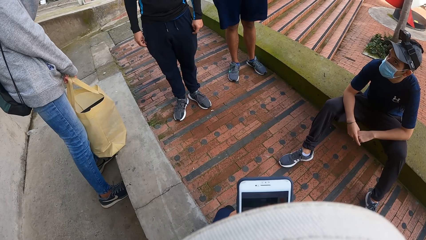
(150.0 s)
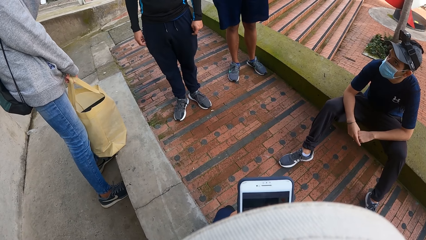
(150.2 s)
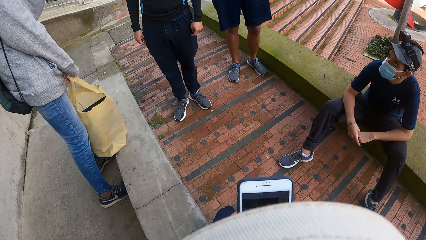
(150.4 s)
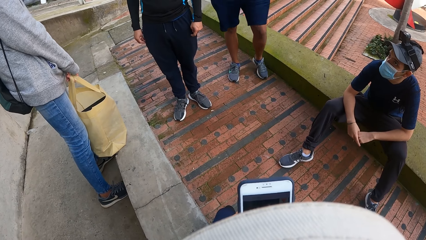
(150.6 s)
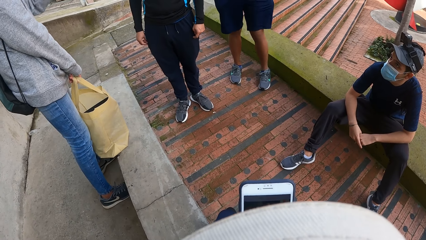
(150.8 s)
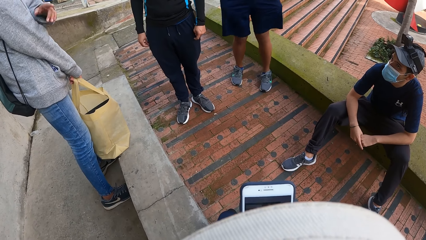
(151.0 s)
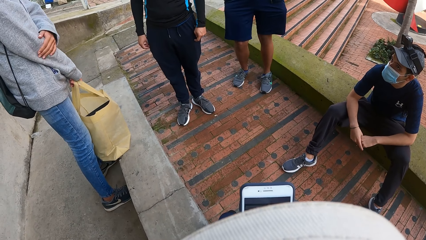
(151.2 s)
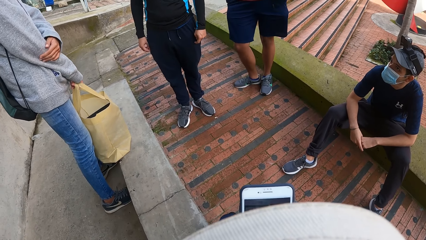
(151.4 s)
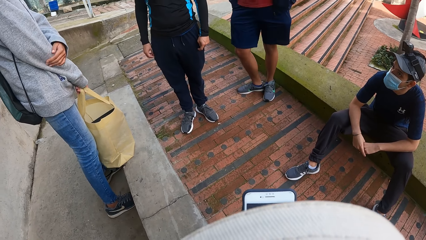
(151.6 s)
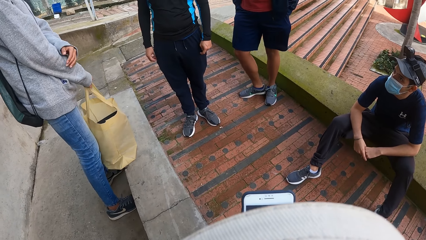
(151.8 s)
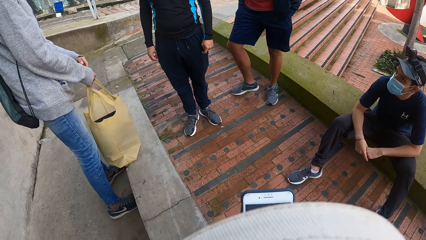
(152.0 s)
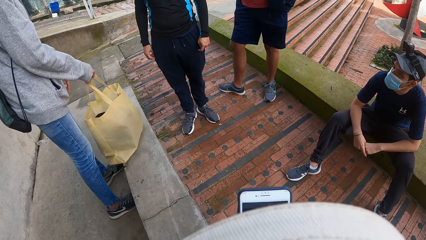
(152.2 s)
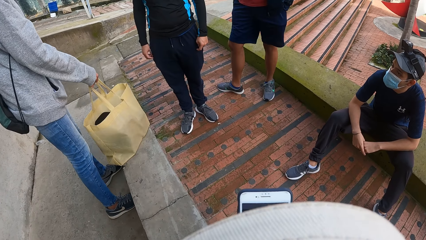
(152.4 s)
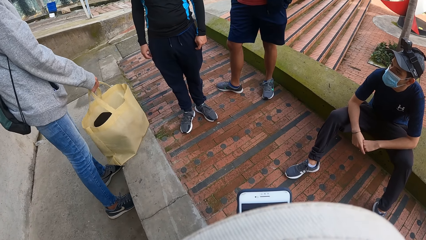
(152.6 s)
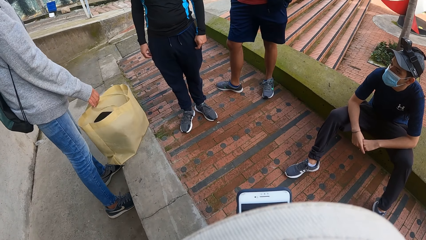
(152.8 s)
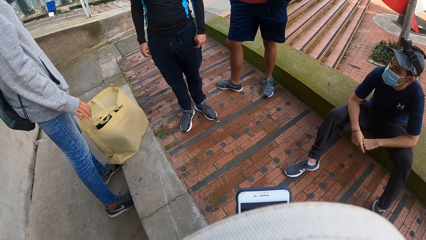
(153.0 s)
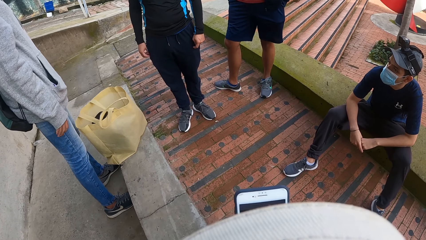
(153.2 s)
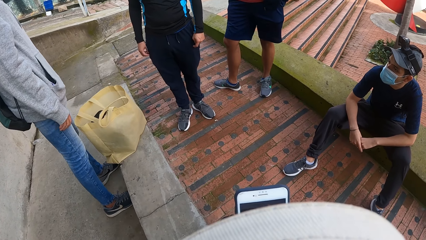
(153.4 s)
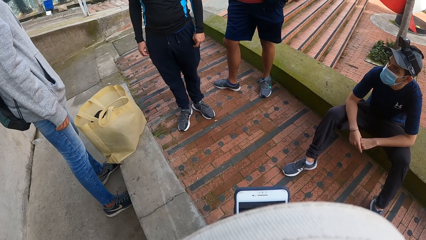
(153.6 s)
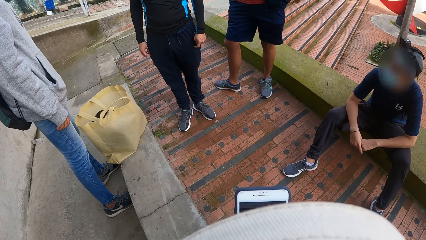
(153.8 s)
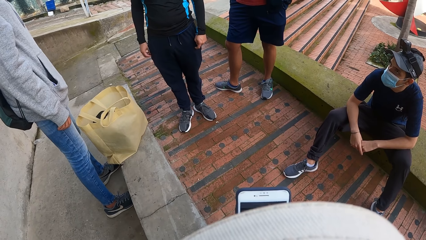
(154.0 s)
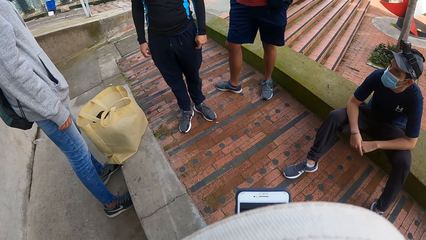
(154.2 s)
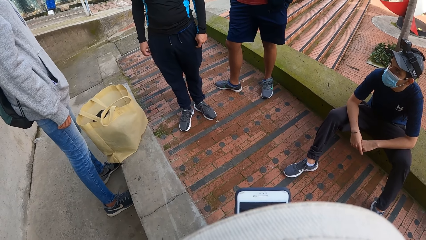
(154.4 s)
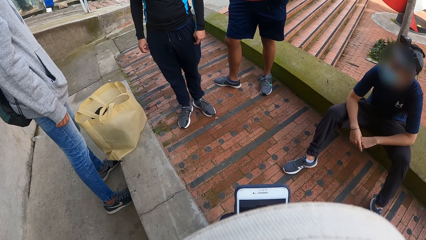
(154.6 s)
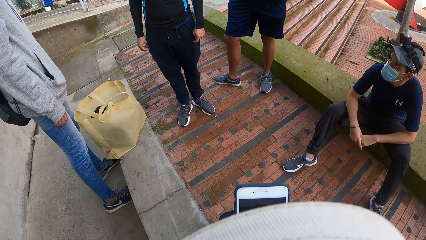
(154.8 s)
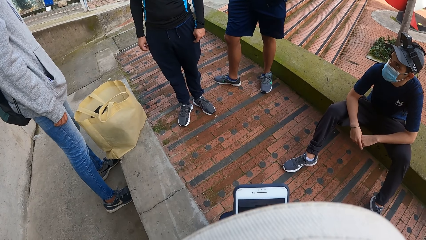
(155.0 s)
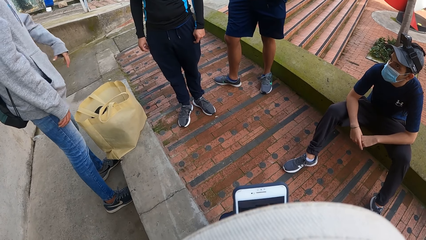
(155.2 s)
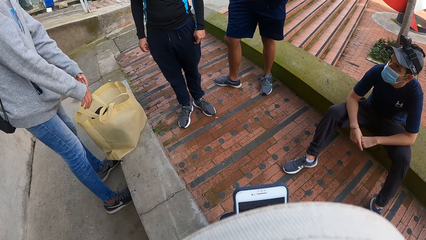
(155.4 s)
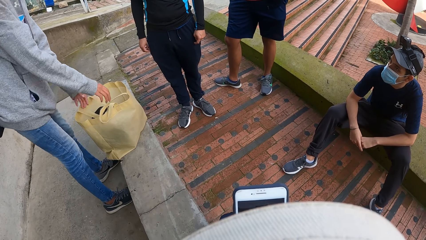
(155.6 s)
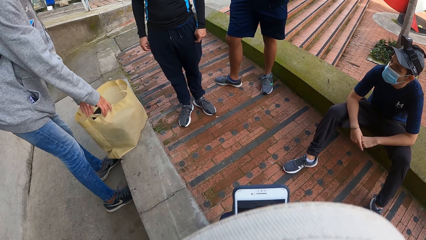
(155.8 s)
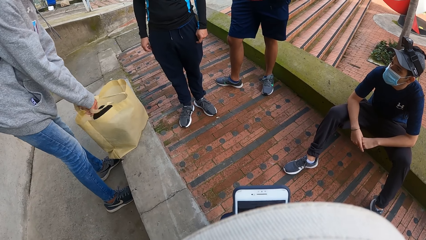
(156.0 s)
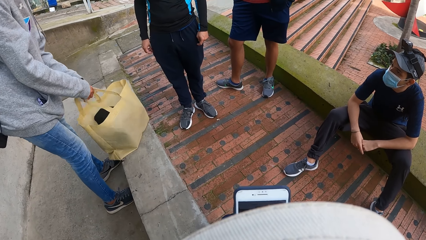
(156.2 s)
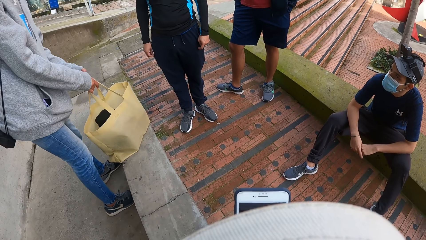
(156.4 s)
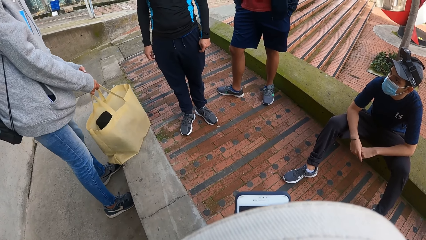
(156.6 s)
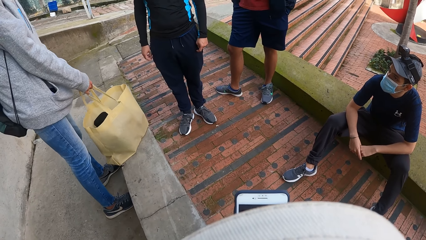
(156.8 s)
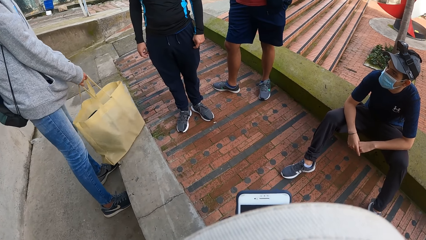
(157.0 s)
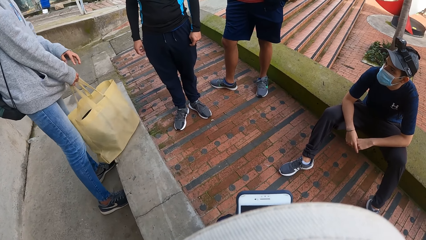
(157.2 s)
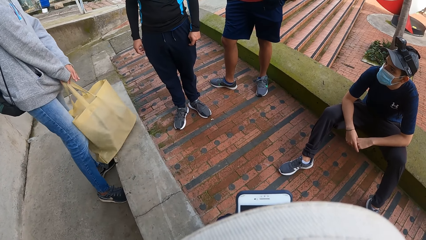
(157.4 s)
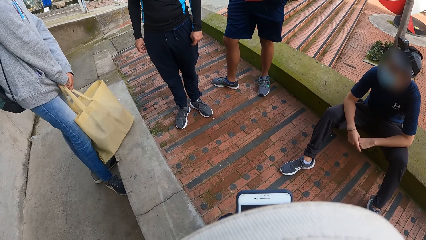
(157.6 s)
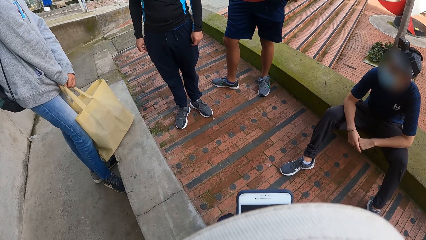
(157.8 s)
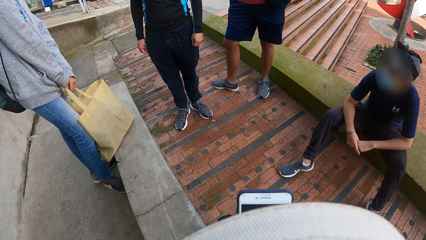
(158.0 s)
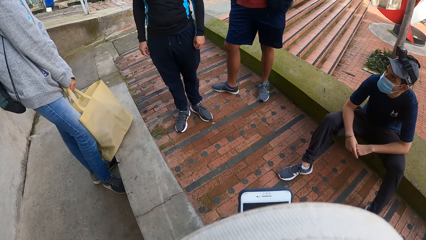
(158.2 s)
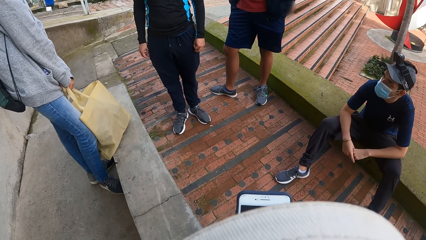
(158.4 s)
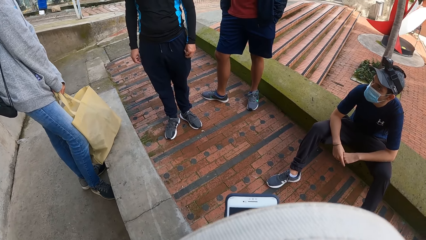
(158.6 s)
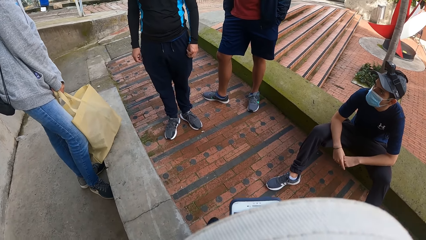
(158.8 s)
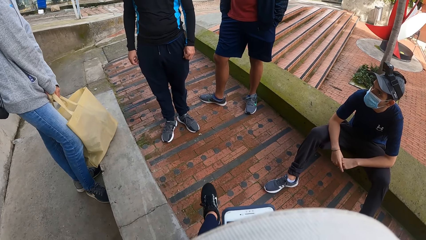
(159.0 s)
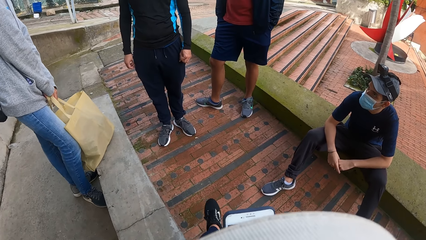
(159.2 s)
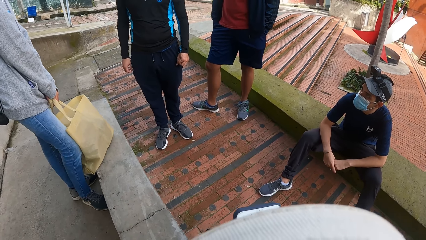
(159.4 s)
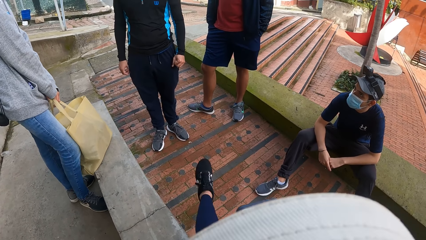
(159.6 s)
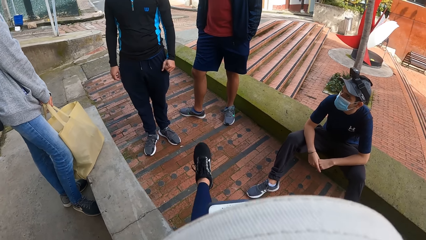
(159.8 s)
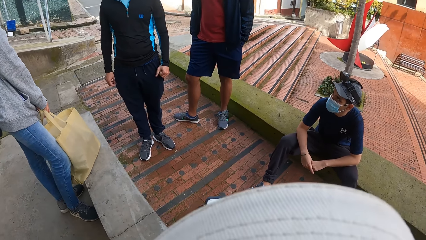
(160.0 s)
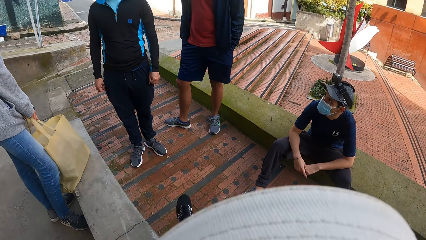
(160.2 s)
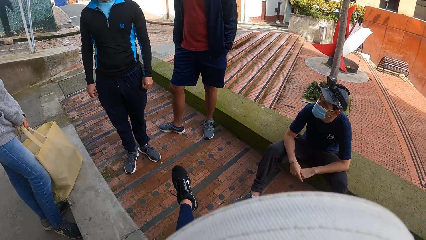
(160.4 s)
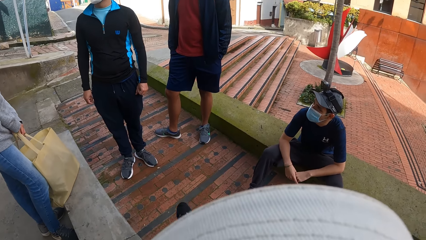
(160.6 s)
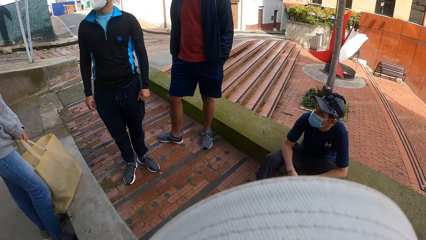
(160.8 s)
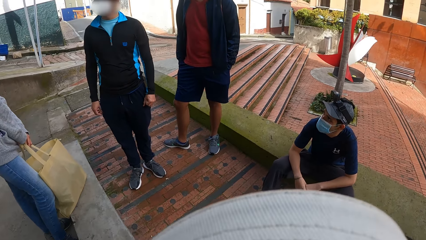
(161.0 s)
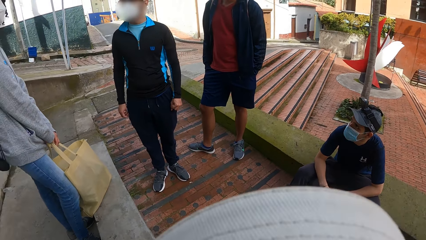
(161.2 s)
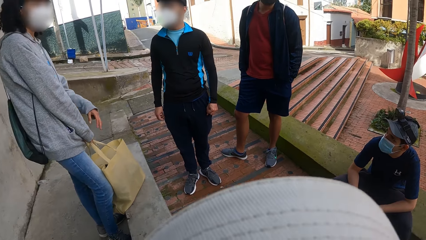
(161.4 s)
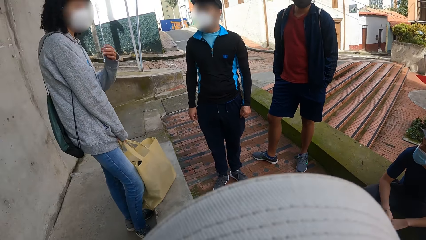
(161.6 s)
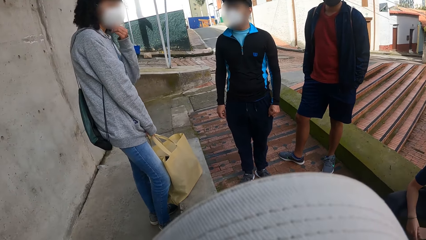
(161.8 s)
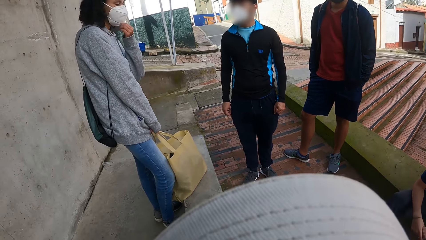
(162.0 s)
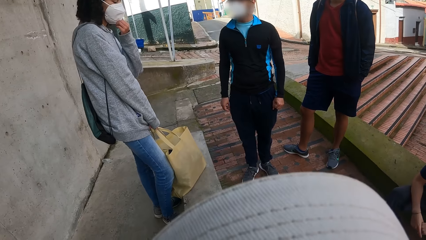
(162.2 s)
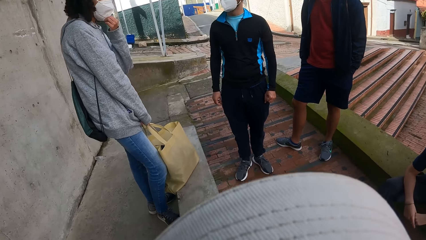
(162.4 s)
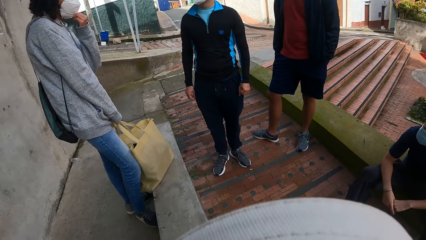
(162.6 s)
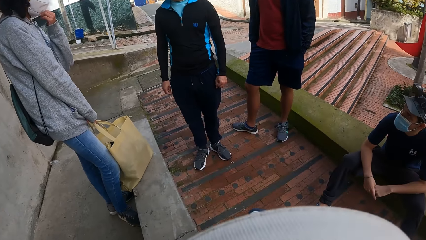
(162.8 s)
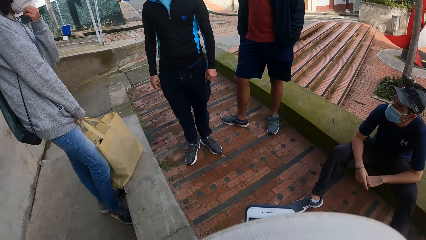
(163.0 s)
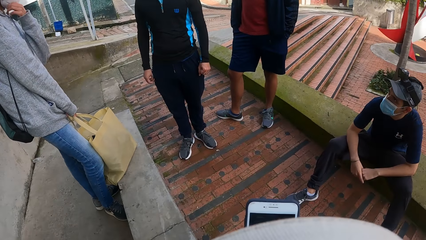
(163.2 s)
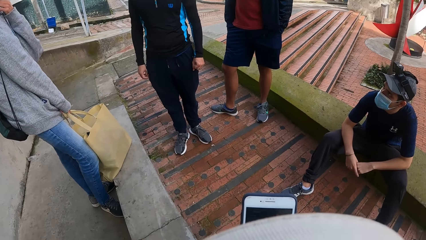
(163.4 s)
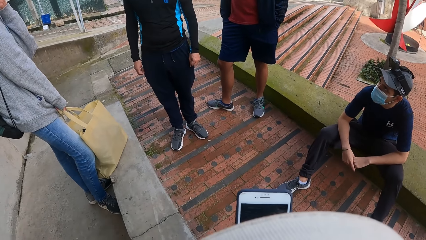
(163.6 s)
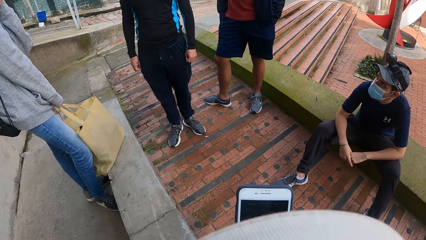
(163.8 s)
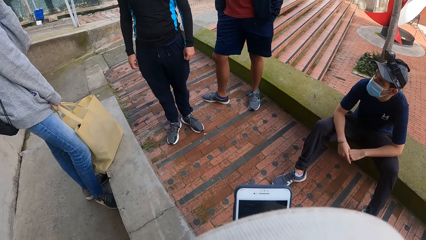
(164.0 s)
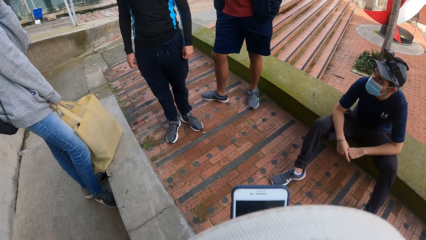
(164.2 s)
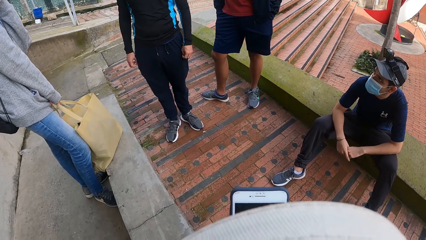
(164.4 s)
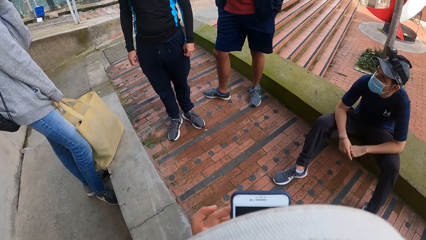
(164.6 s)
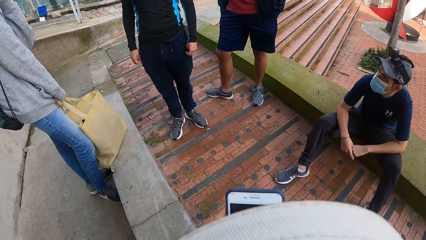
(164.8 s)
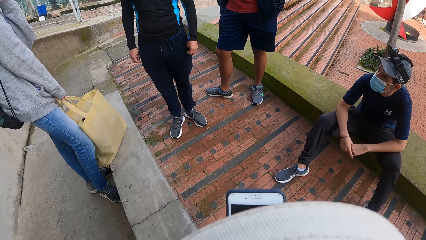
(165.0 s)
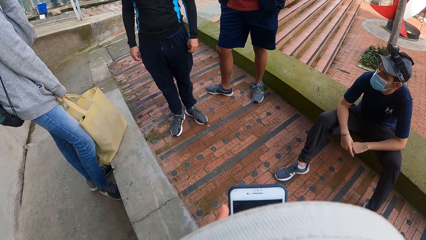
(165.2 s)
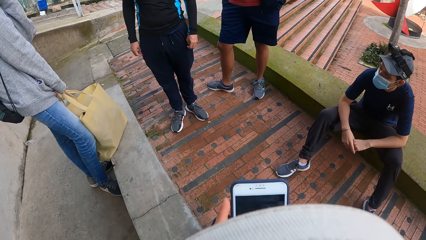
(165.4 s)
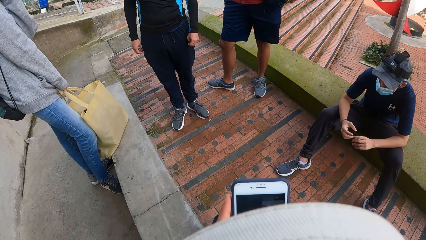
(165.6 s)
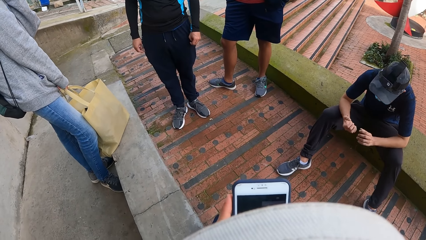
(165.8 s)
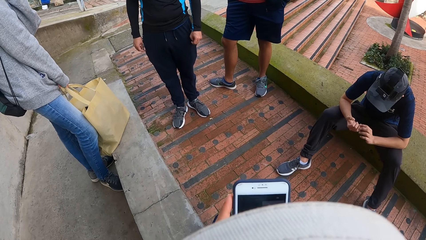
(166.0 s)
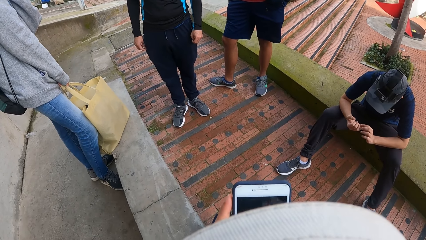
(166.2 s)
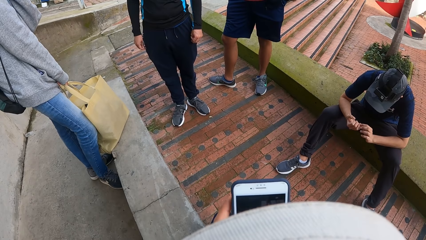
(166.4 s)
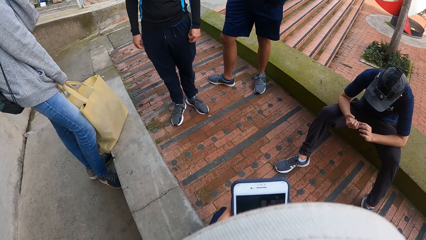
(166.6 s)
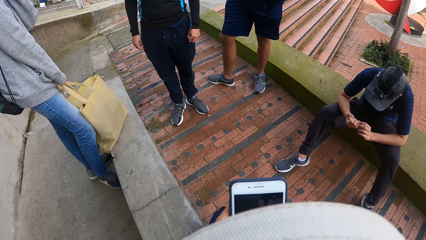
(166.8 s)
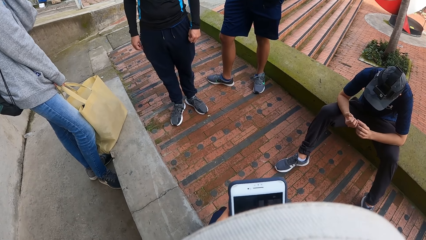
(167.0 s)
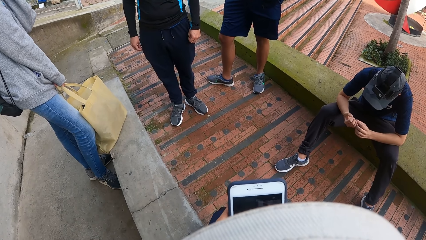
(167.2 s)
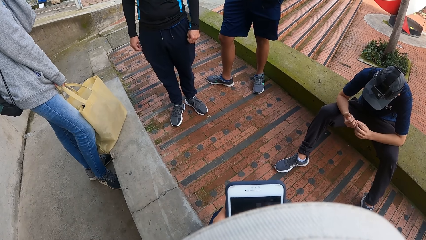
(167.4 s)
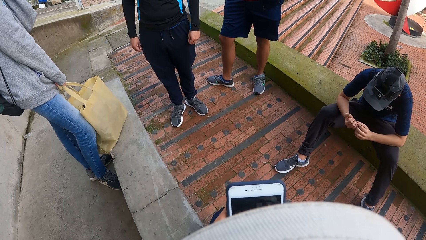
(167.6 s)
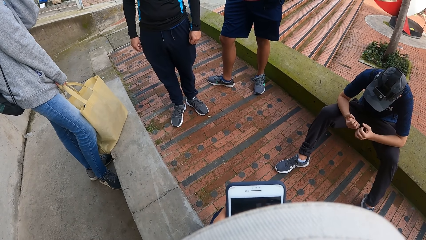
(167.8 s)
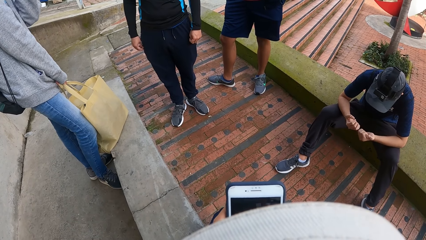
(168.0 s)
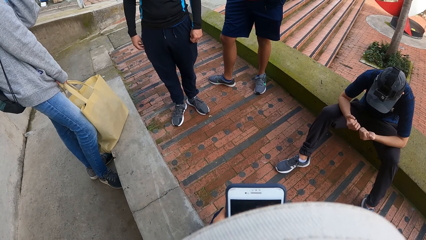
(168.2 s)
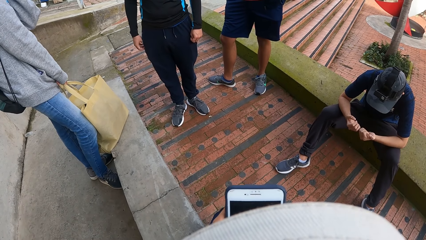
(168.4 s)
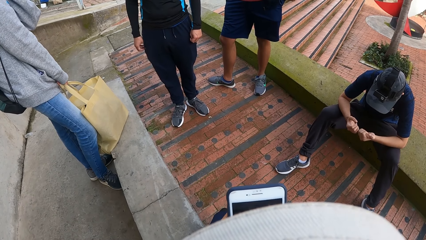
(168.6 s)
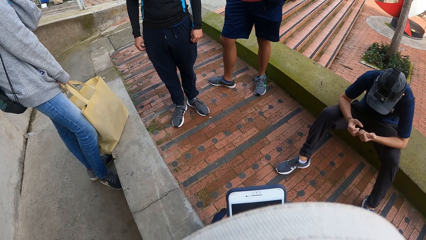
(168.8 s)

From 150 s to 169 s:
A woman places the container bag in her hands on the block by the pavement. The woman holds the container bag with her hands and picks up the bag. The camera wearer stretches the legs. The woman adjusts her face mask. The camera wearer looks at the woman. They scroll through the phone.
